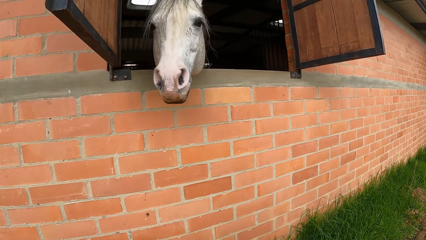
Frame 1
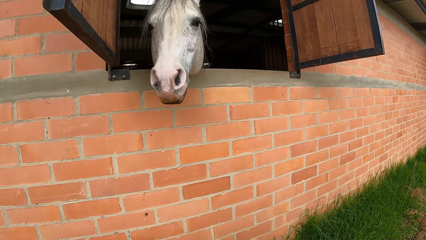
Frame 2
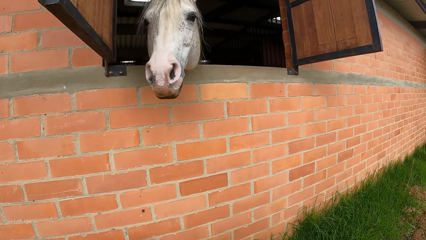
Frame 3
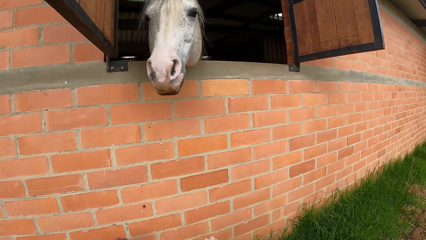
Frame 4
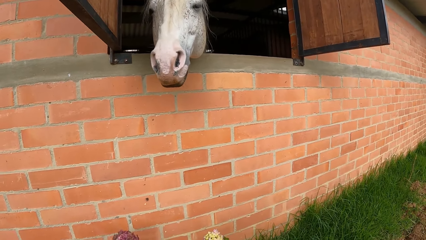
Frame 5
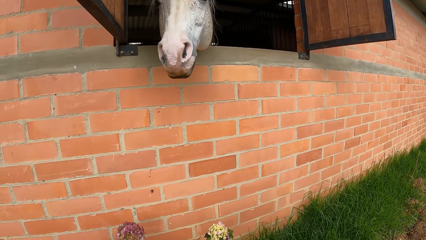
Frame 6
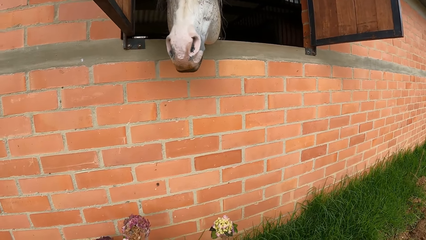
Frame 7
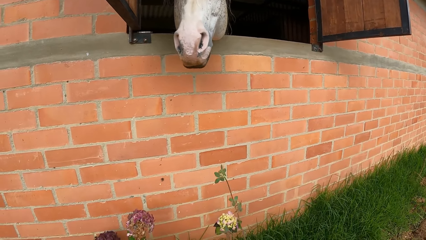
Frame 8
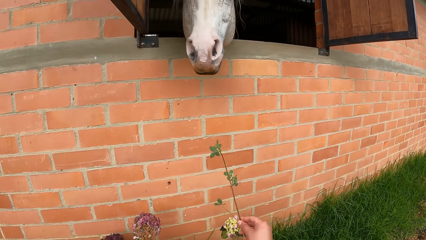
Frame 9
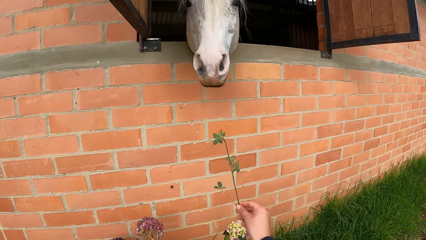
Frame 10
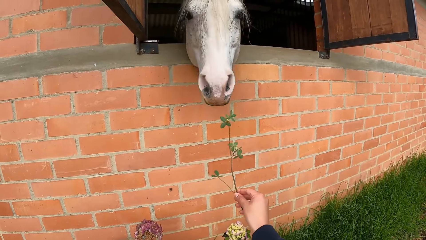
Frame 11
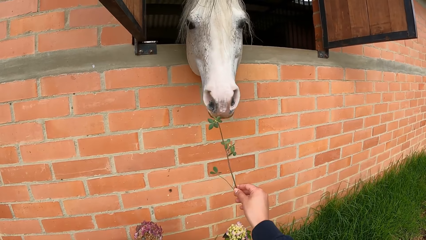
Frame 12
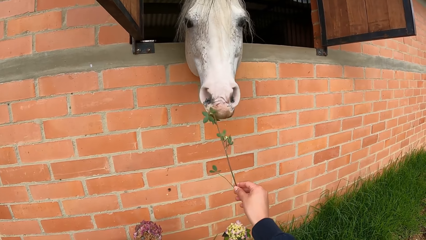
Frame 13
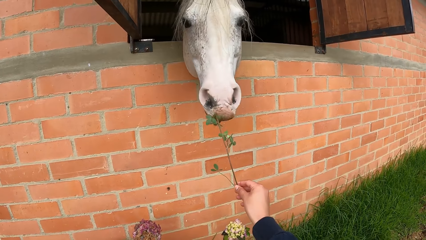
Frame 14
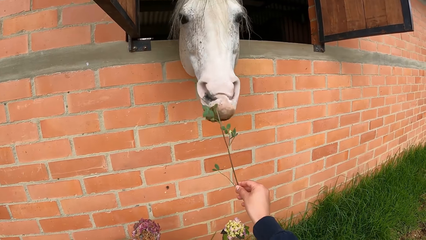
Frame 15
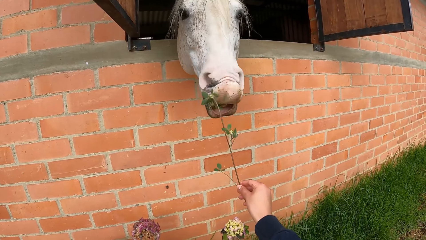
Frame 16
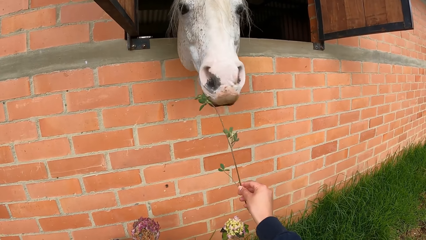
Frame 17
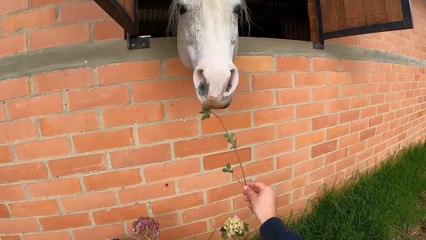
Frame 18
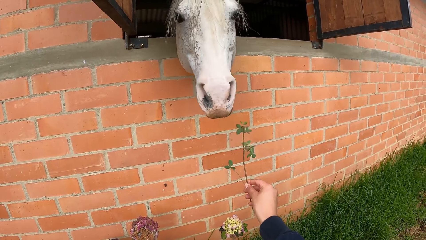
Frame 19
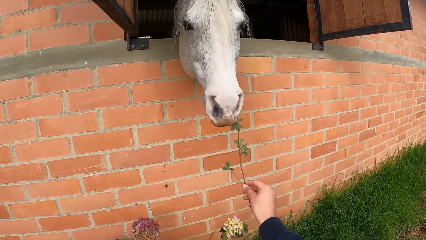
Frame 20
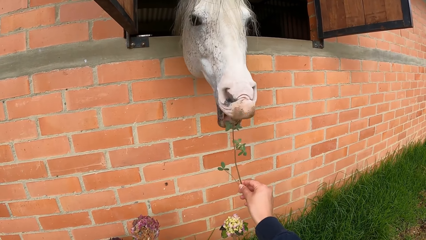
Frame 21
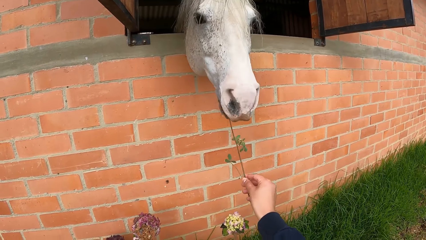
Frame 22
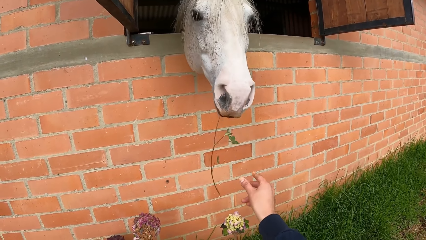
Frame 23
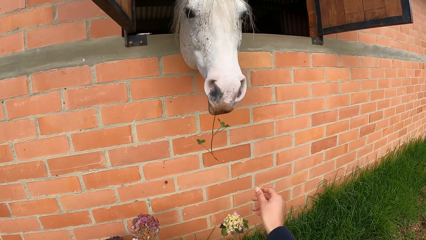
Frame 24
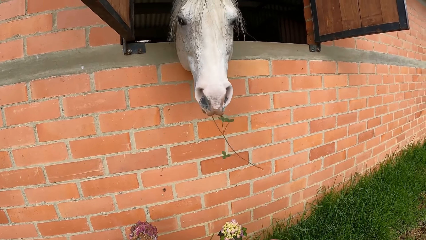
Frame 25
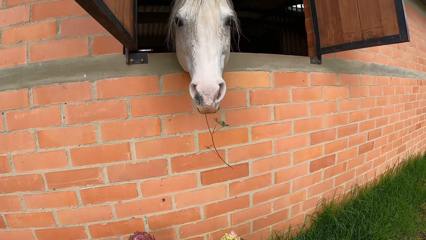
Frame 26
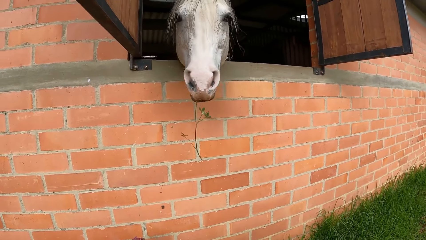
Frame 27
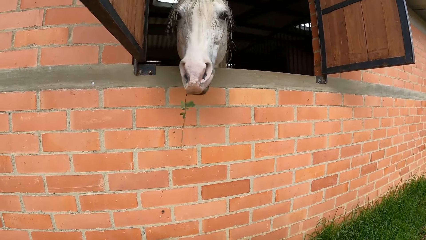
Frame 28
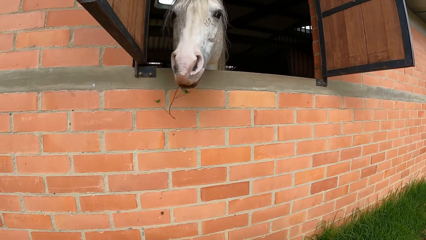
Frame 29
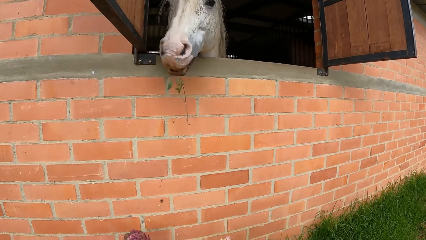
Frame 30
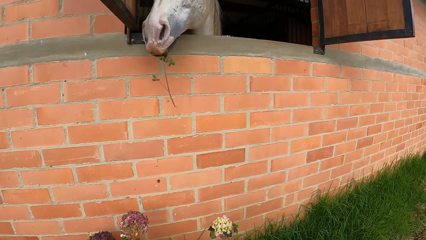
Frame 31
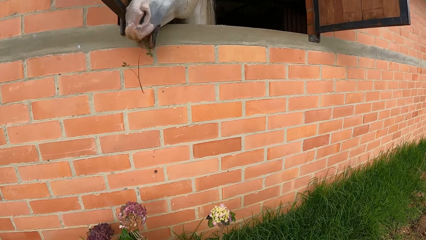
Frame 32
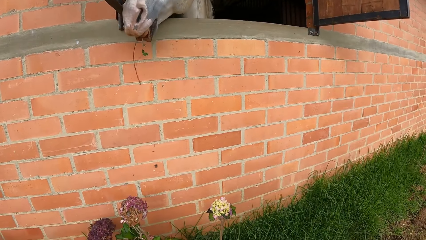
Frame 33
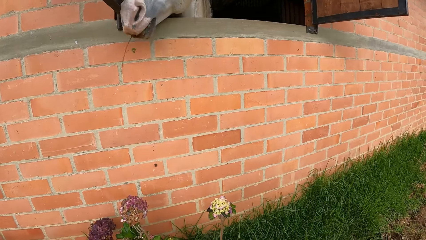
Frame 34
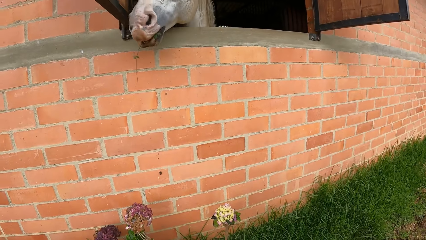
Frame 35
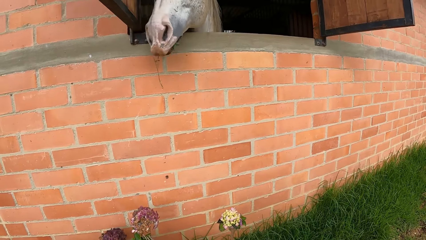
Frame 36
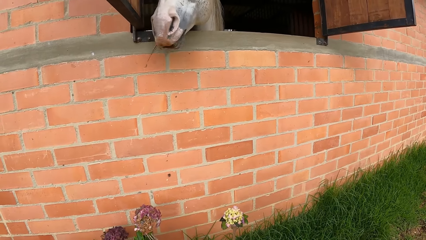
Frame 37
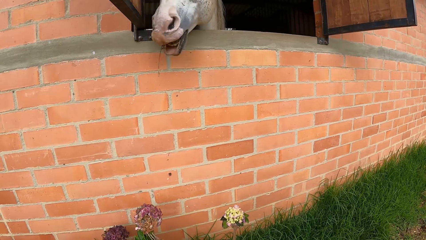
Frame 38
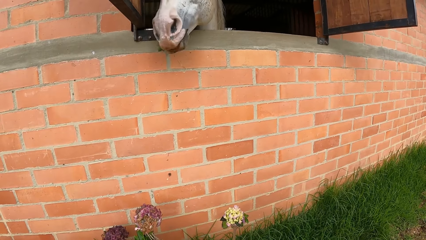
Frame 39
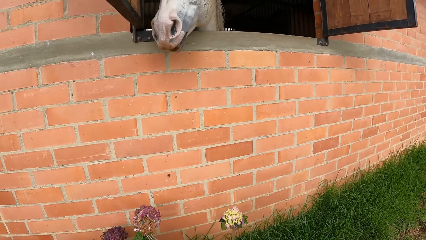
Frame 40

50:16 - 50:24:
The camera wearer feeds a horse with the grass in her right hand.

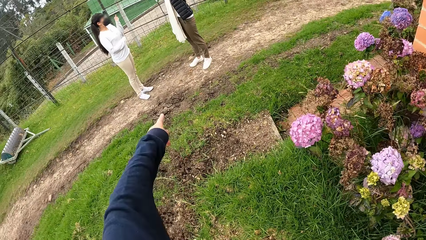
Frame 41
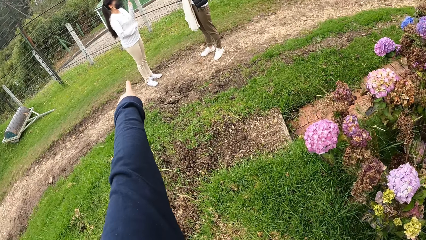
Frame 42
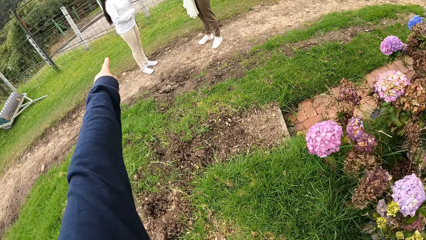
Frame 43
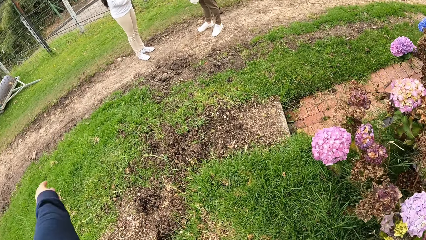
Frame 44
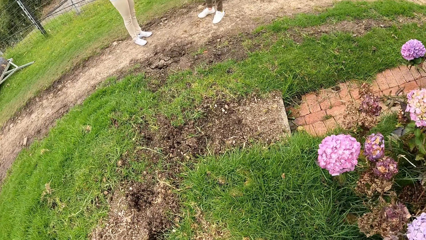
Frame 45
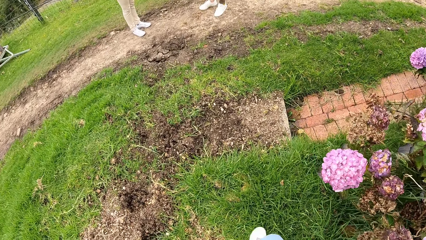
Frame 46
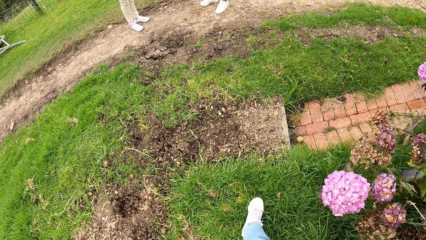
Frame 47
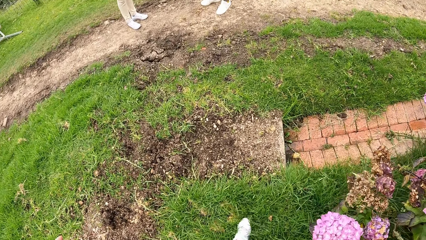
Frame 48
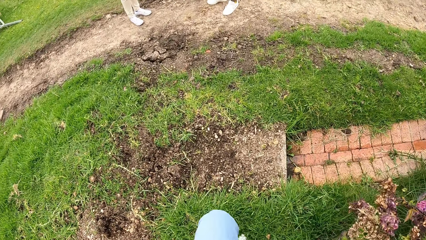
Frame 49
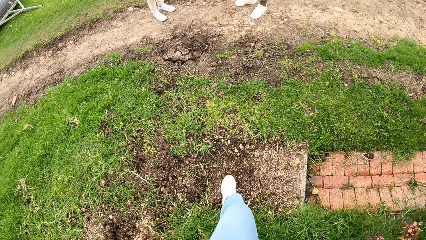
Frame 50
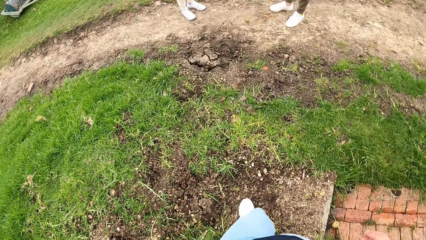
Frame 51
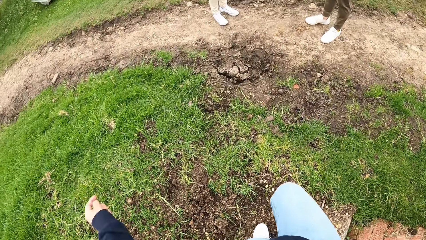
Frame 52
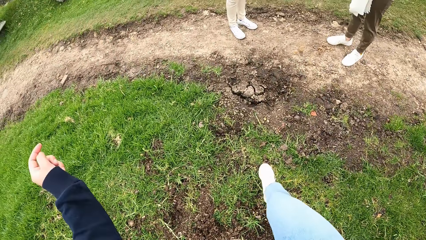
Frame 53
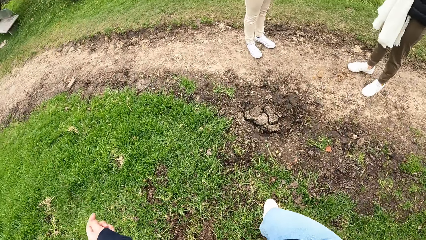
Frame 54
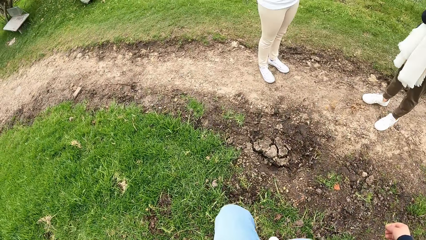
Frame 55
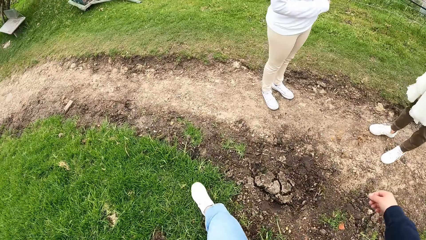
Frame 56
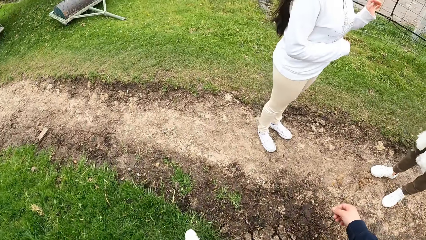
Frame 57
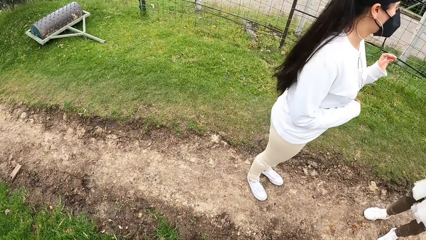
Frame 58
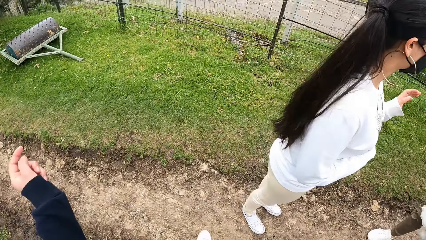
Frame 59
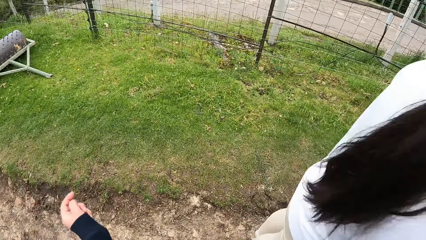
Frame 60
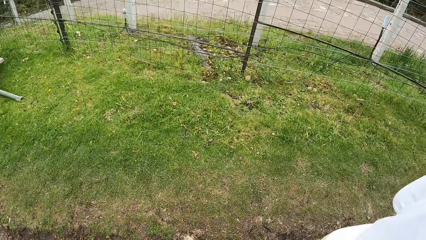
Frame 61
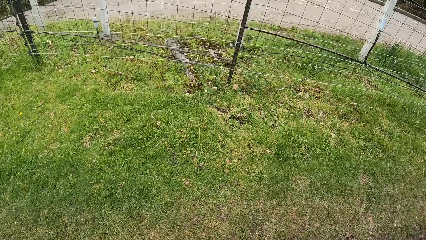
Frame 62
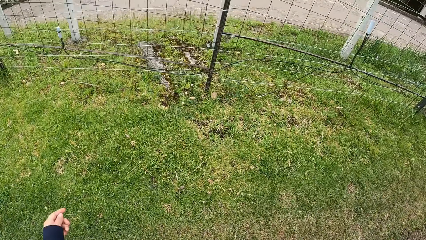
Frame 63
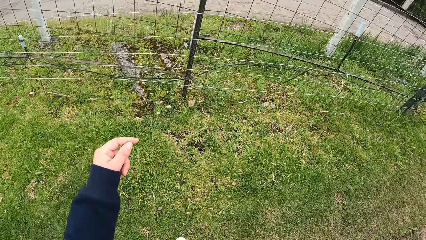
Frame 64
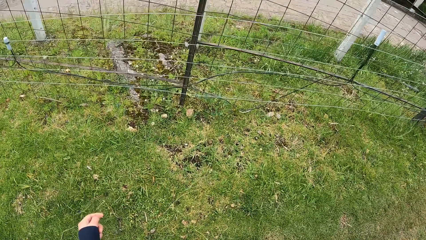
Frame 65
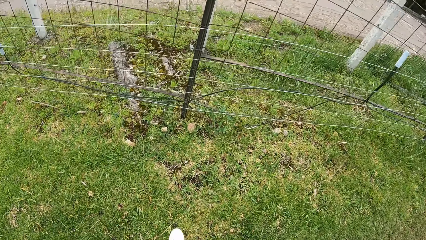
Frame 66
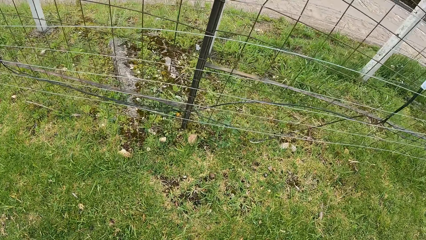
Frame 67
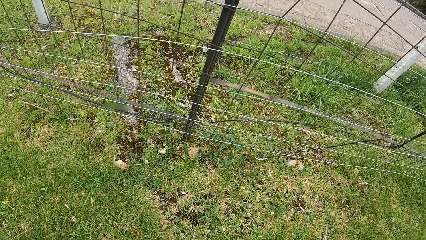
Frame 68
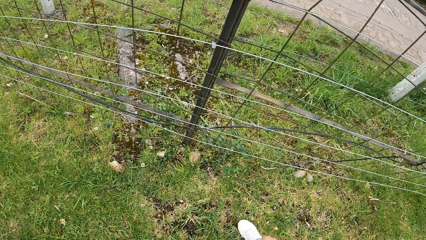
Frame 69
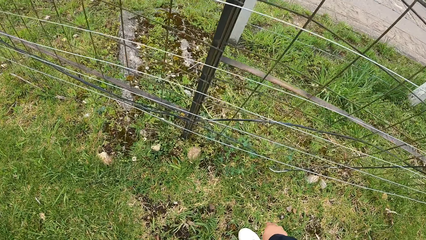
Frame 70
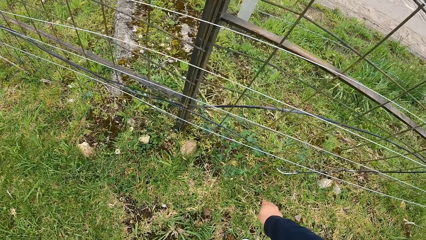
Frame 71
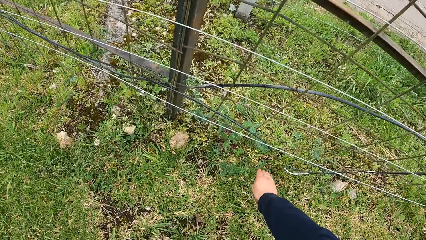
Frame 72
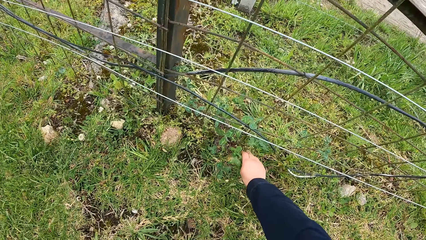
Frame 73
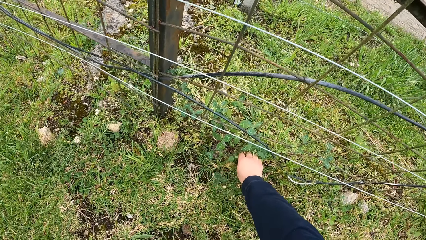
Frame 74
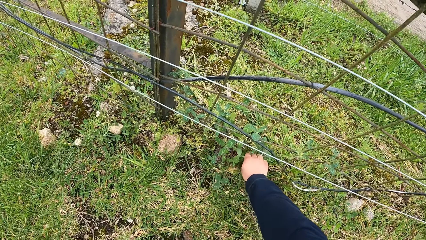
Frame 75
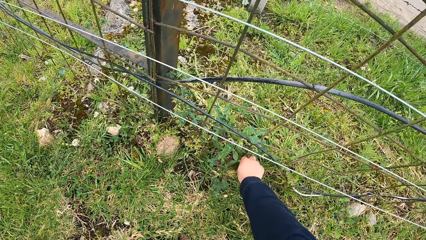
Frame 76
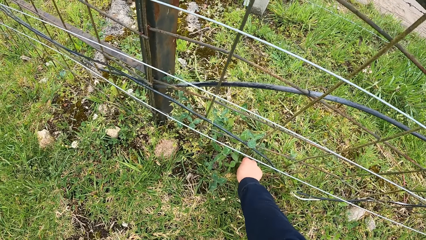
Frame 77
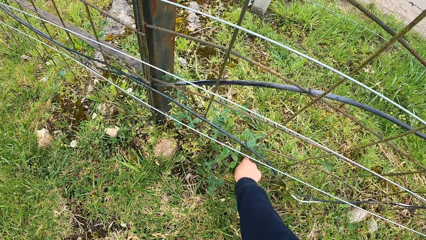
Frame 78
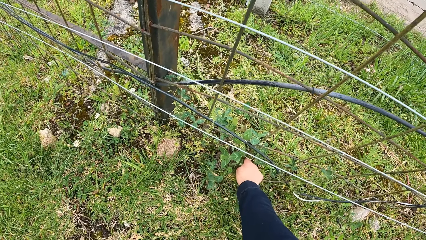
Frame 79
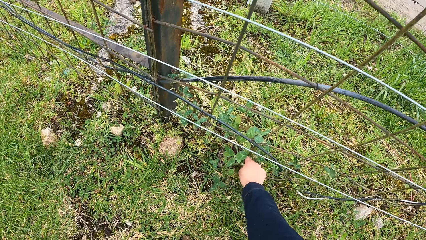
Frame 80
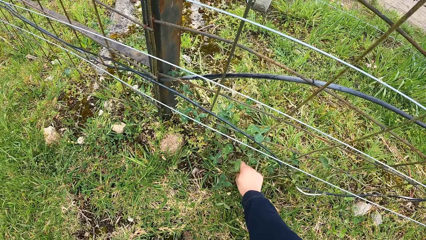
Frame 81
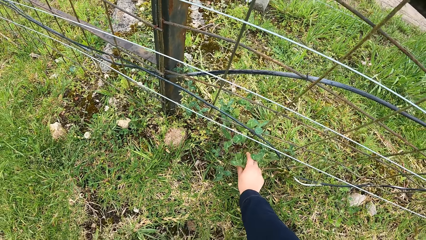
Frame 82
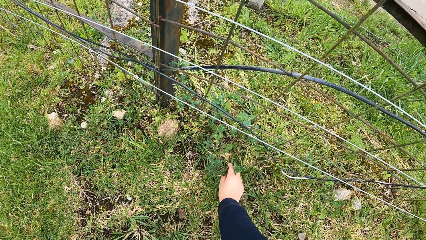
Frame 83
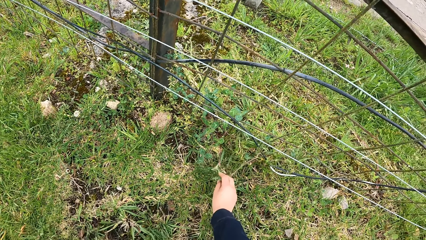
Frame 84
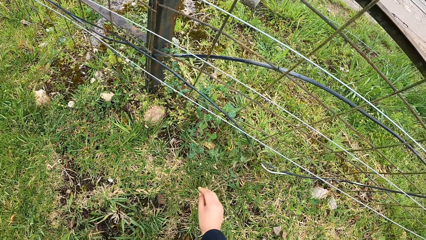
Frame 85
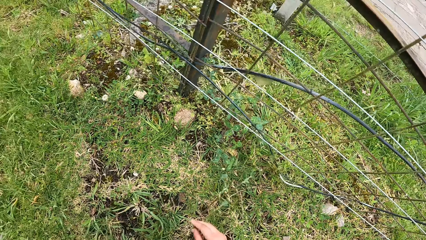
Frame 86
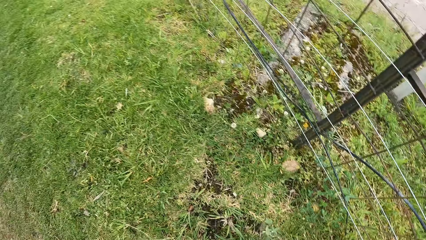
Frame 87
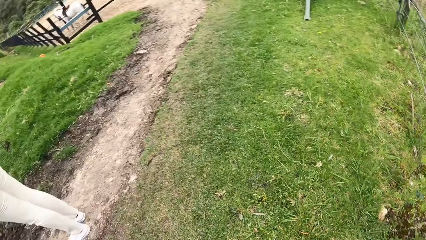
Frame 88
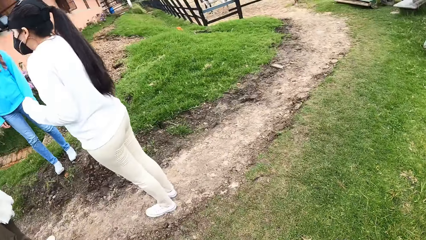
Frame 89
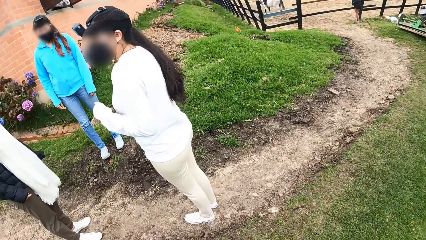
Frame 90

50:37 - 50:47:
The camera wearer walks to the fence. She cuts grass from the ground with her right hand. She uproots a plant.
